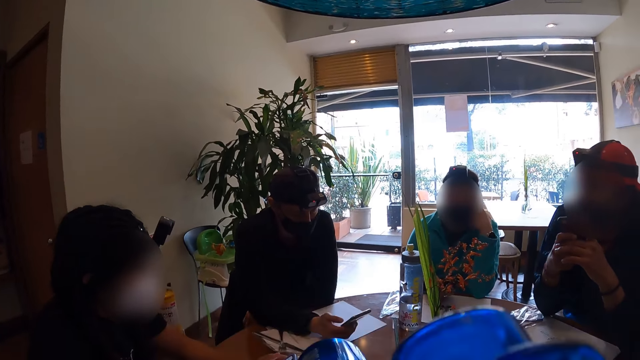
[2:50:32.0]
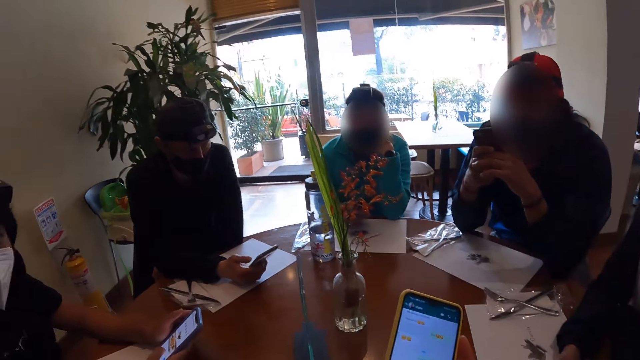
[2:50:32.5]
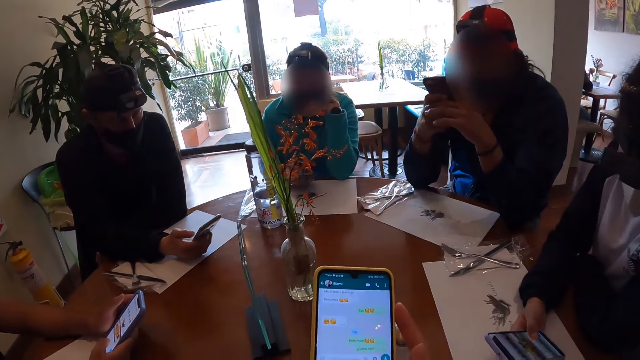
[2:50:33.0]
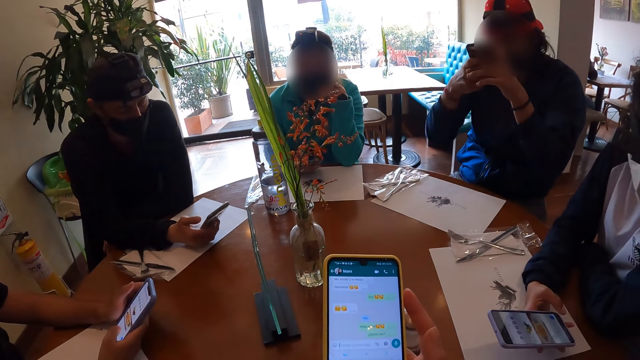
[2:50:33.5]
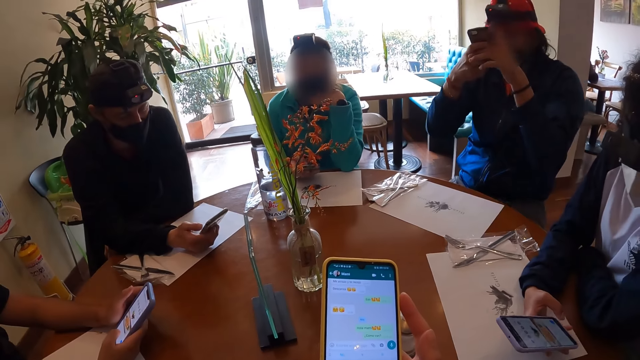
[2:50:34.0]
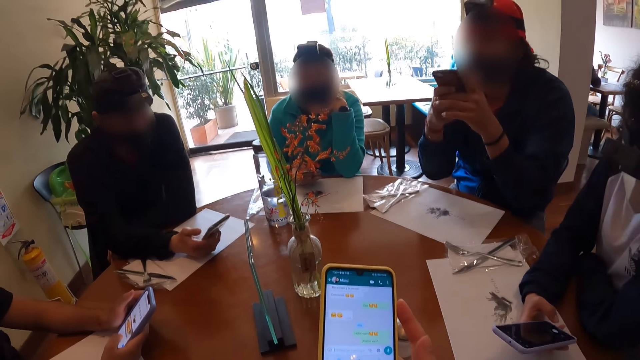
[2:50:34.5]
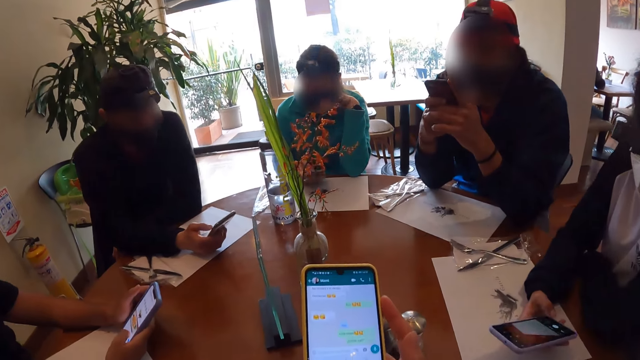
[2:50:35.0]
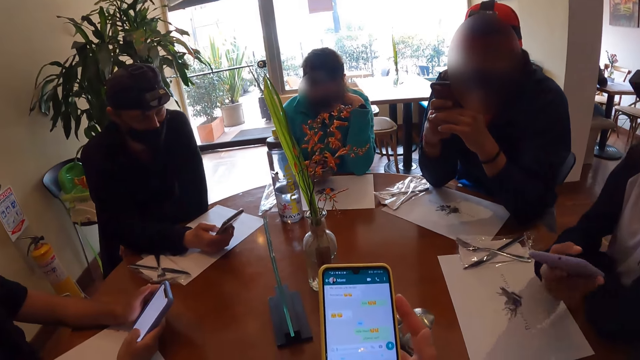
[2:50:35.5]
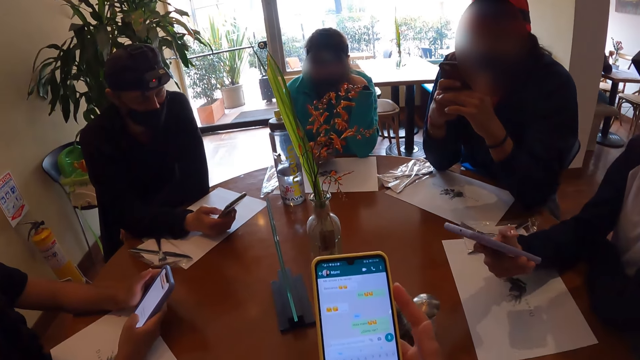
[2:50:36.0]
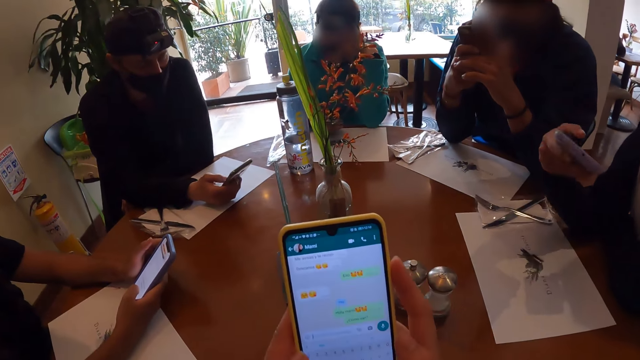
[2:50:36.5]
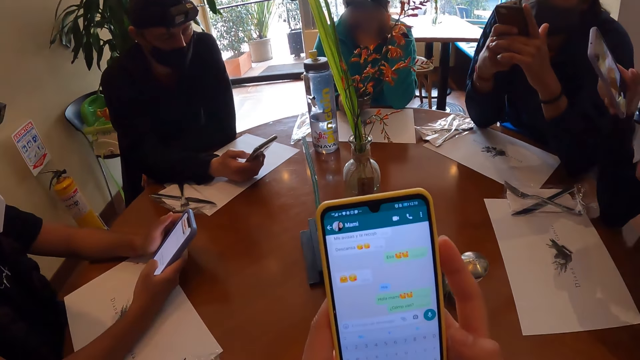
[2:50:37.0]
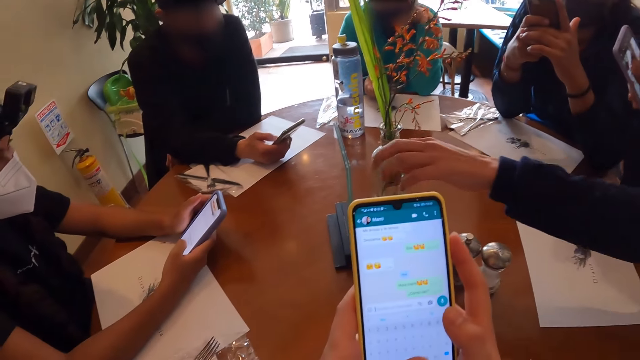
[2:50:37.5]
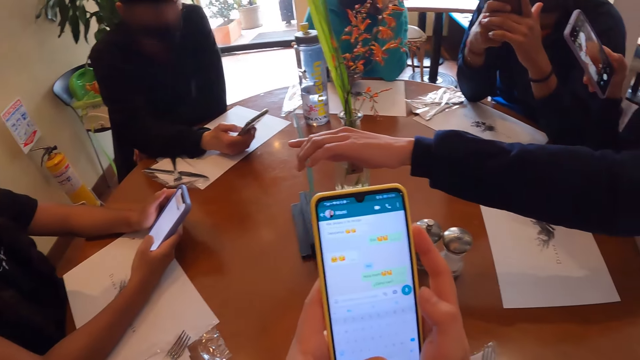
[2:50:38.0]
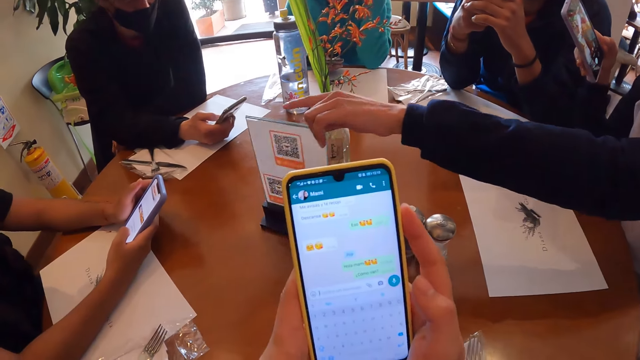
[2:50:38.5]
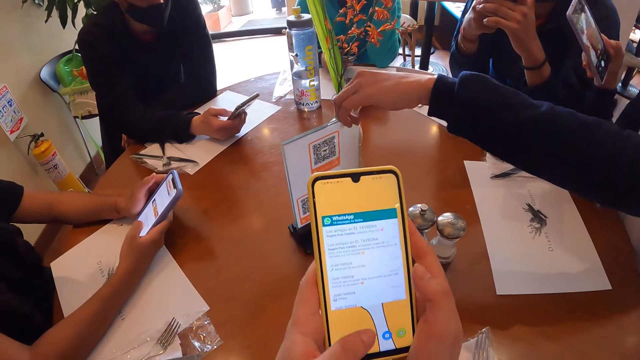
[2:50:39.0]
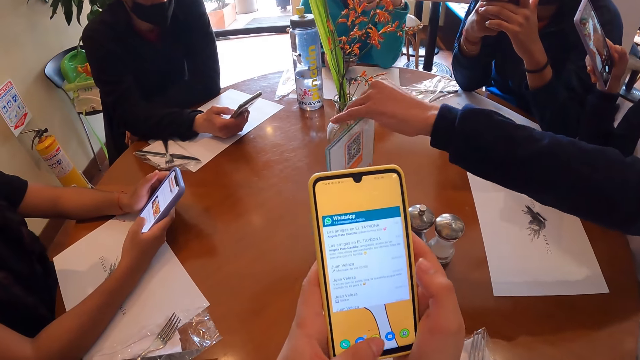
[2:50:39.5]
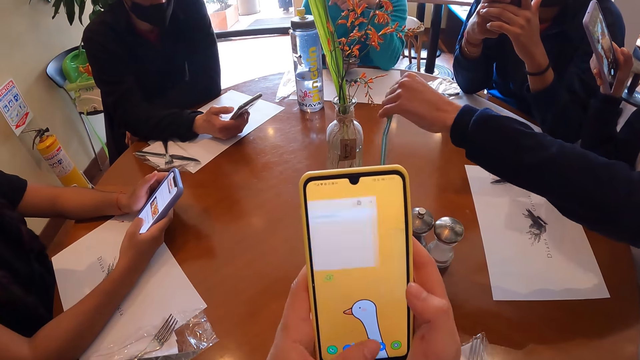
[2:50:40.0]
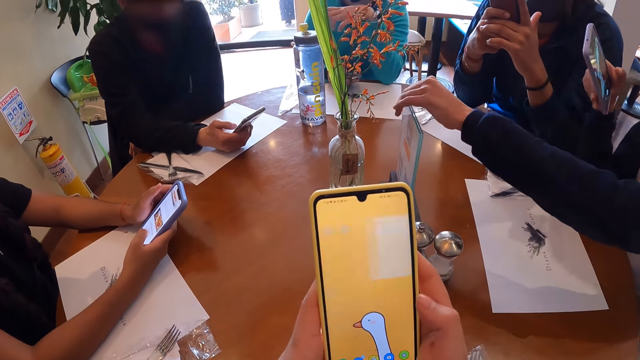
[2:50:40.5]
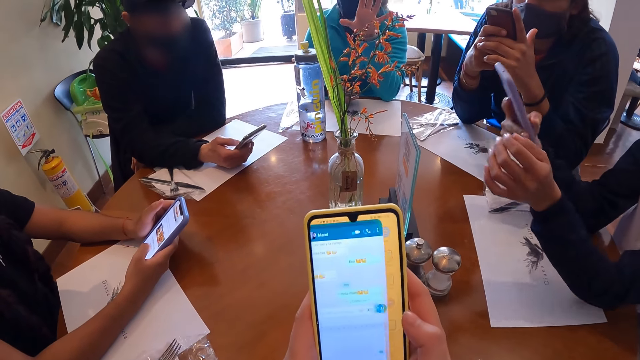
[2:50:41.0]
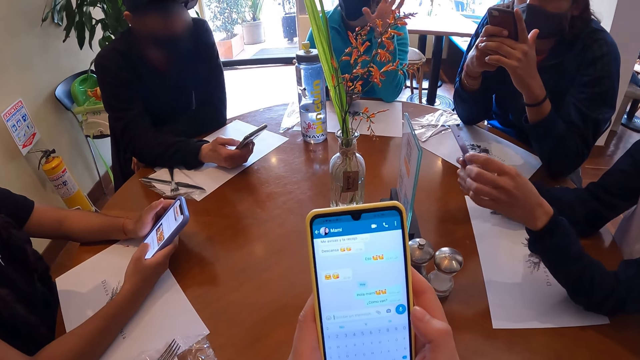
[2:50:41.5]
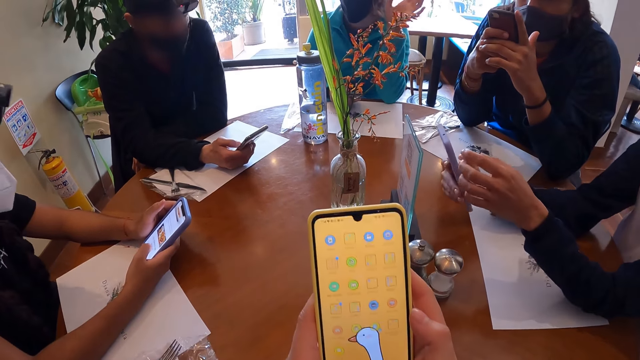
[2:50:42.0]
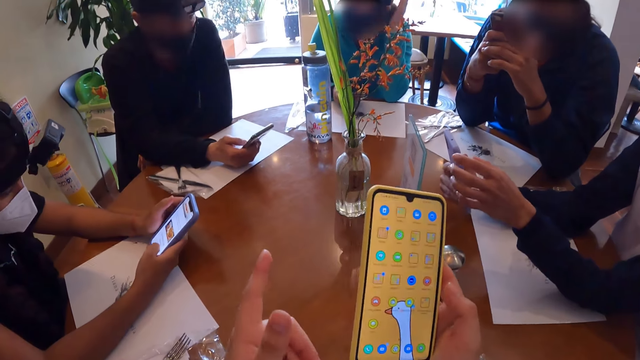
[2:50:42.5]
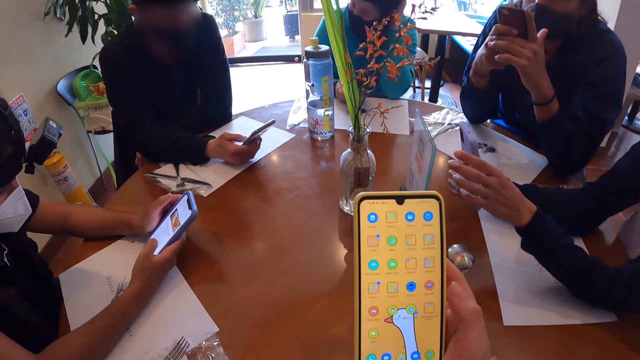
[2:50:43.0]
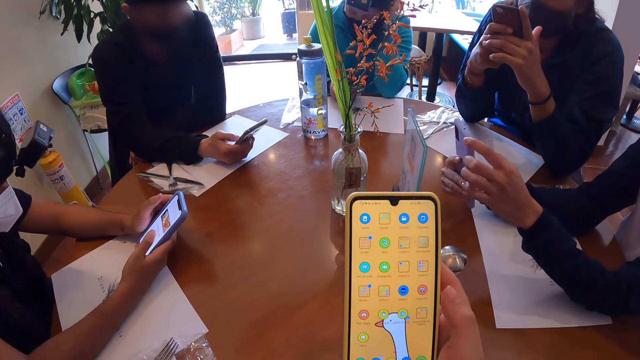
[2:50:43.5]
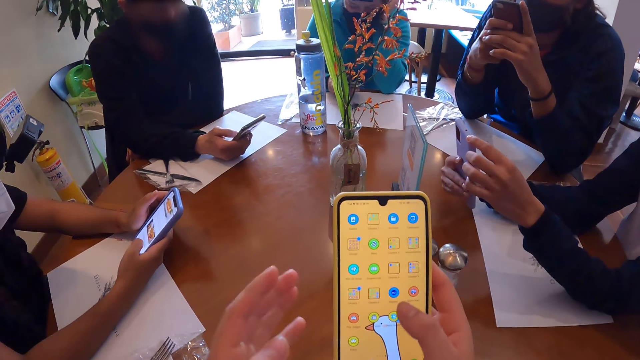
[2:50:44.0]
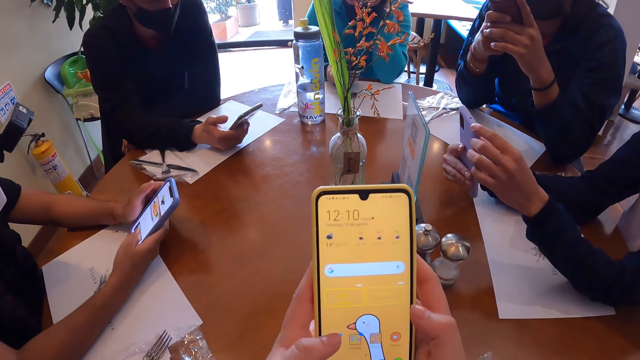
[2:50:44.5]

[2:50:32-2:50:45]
A man uses the phone. The man places his elbows on the table. A woman uses the phone. The woman moves her hand. The camera wearer uses the phone. The woman shifts the plaque on the table with her left hand. The camera wearer uses the phone. The woman scans the code on the plaque with the phone in her right hand. The camera wearer points at something with the left finger.

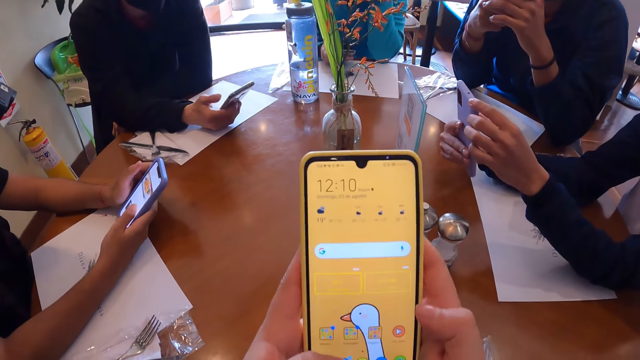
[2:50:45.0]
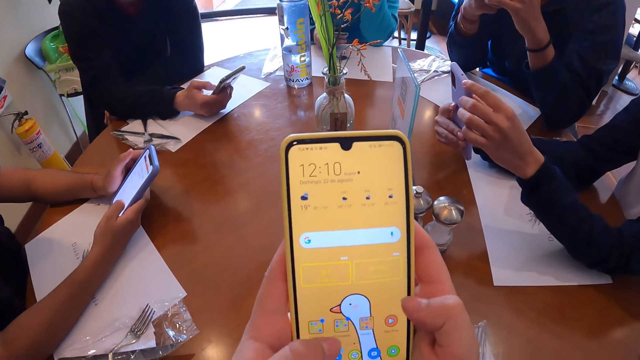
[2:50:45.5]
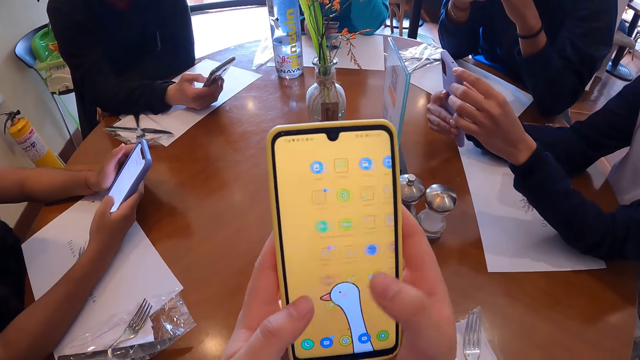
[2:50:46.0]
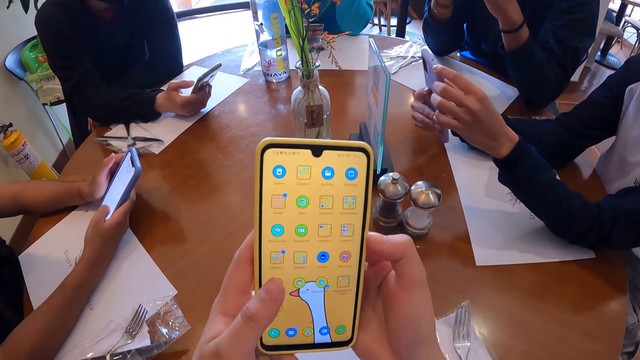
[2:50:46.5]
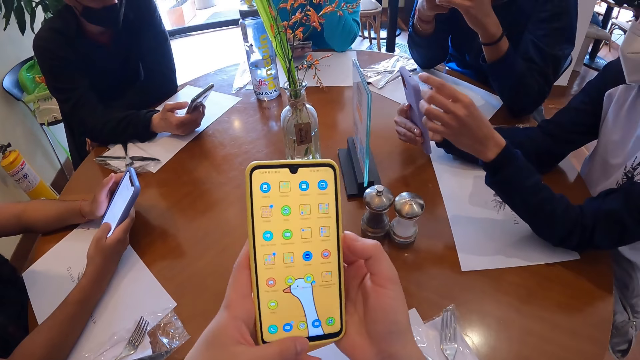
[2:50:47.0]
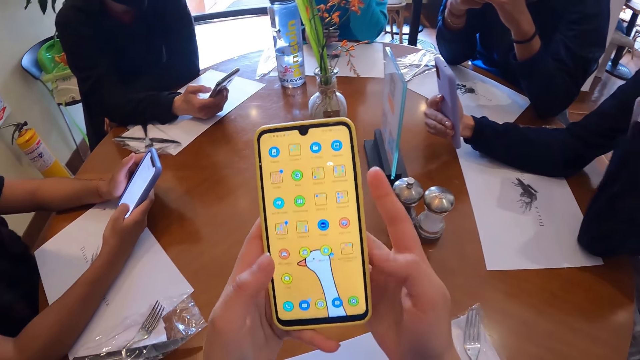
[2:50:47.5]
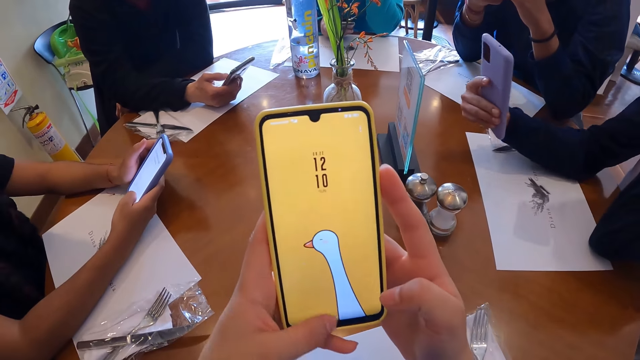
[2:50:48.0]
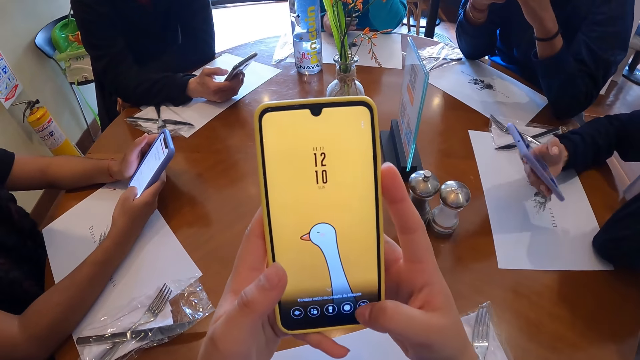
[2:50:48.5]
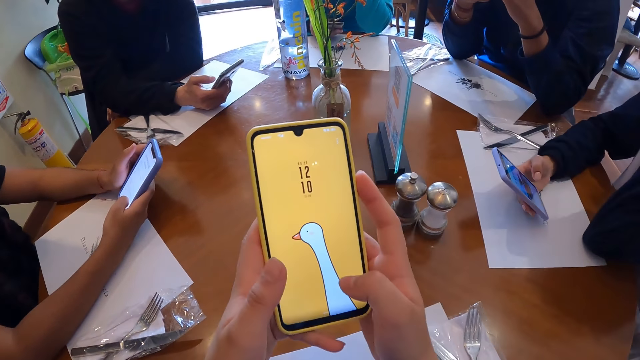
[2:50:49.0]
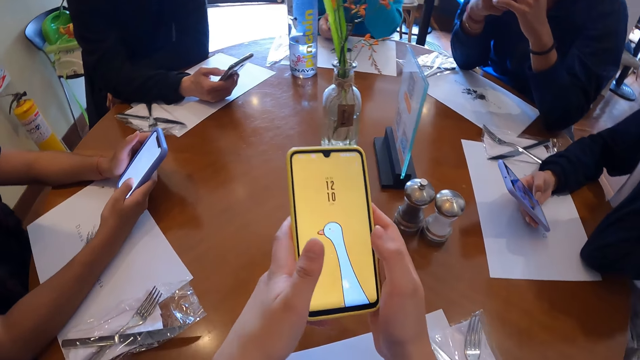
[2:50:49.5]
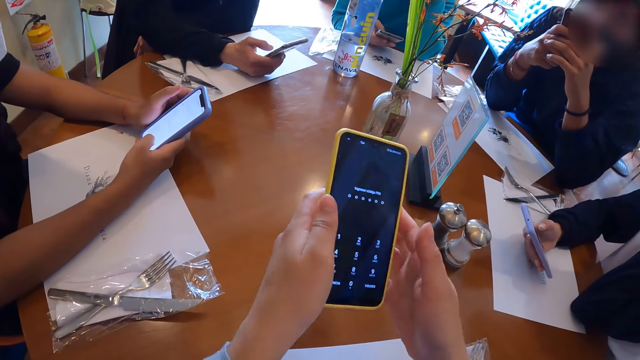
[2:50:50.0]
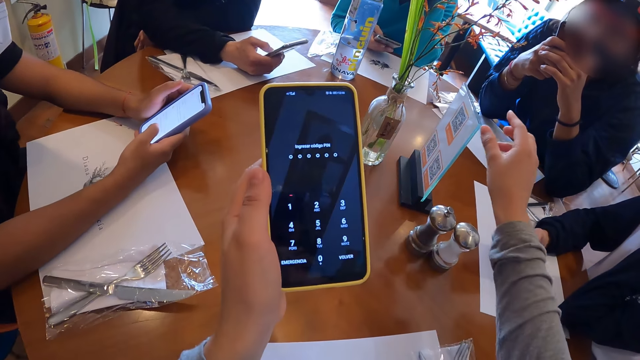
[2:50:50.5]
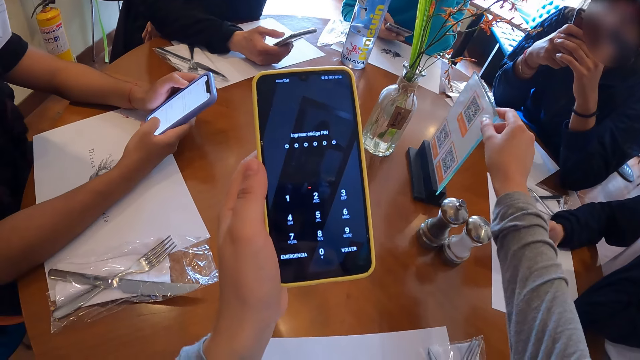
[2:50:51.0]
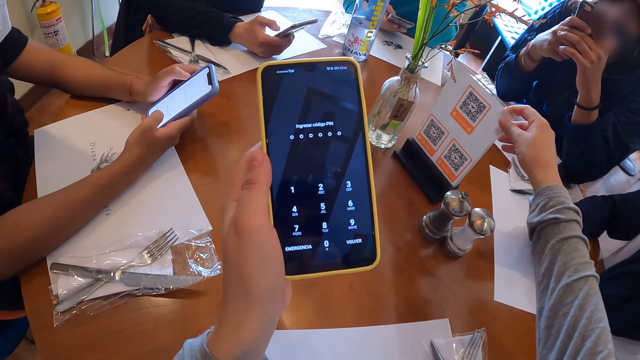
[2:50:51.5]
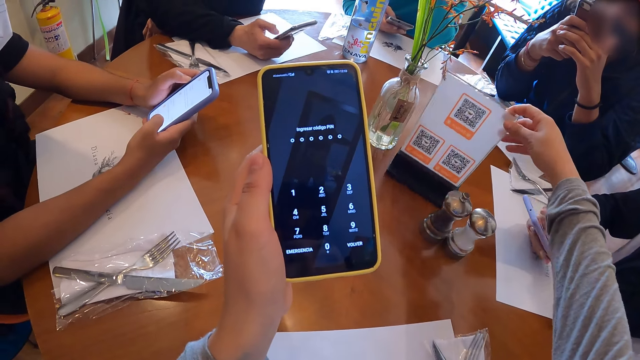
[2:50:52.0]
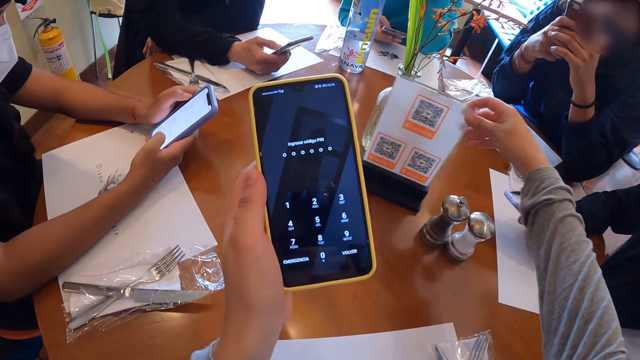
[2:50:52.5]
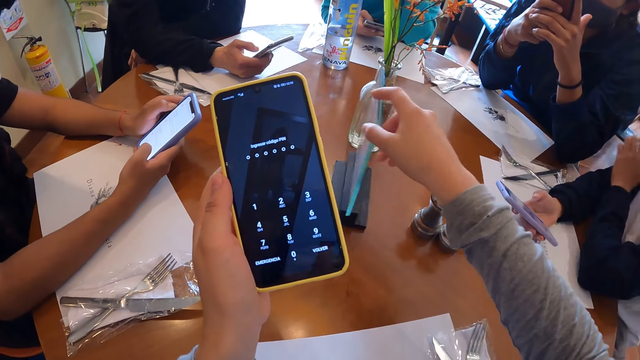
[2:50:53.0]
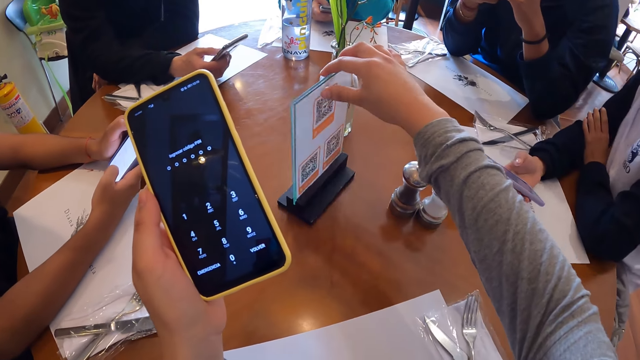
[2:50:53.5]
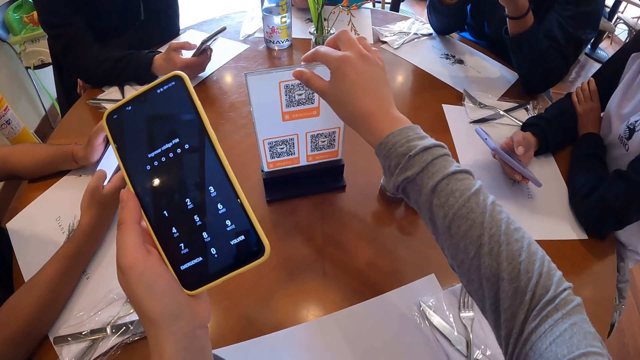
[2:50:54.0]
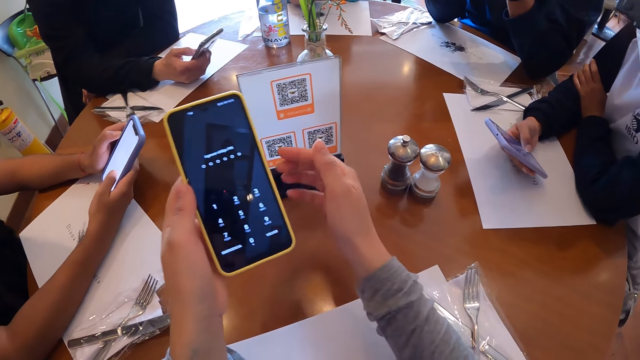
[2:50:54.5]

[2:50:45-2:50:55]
A woman uses the phone. The camera wearer uses the phone. Another woman moves her hand. The camera wearer uses the phone. The other woman operates the phone with her right hand. The camera wearer shifts the plaque on the table with his right hand.
